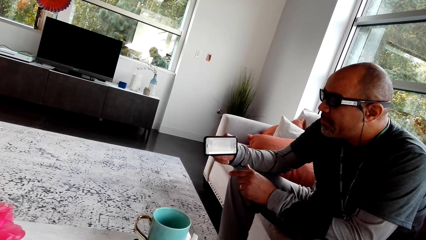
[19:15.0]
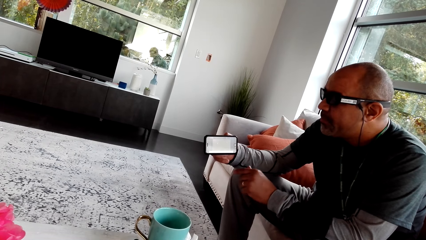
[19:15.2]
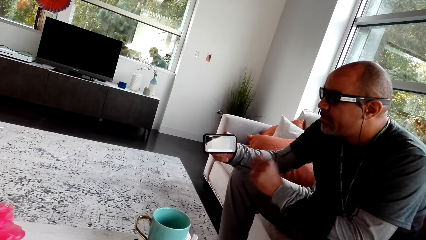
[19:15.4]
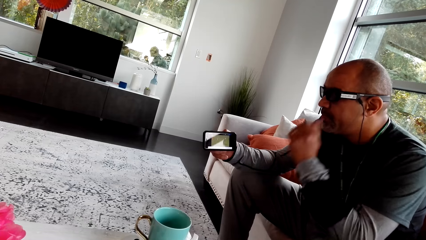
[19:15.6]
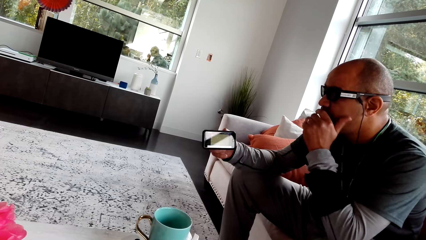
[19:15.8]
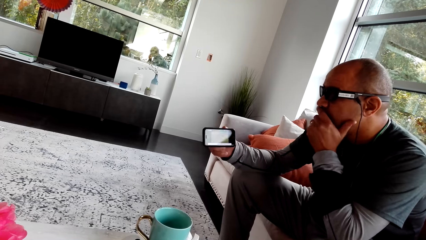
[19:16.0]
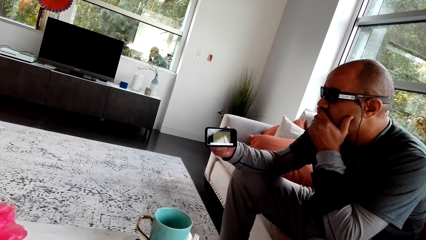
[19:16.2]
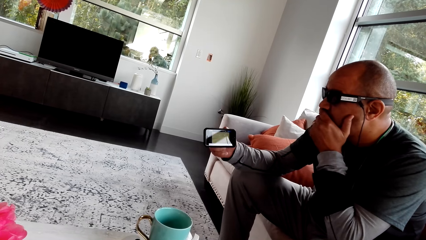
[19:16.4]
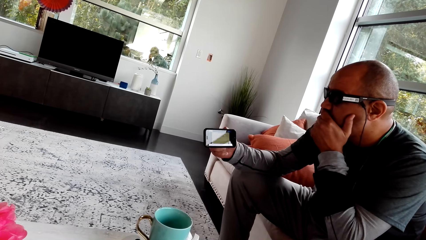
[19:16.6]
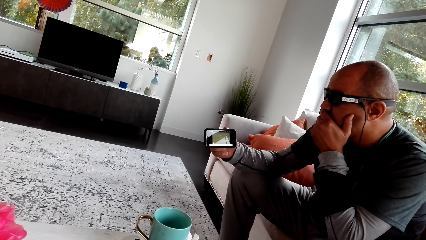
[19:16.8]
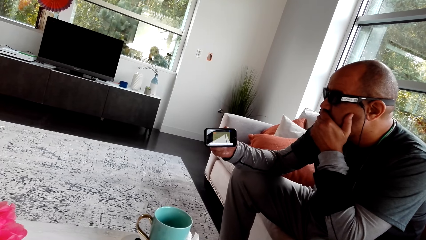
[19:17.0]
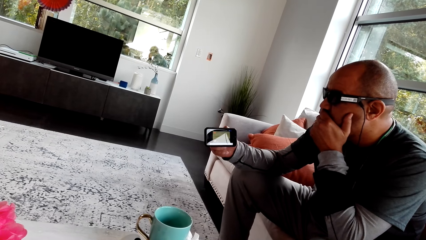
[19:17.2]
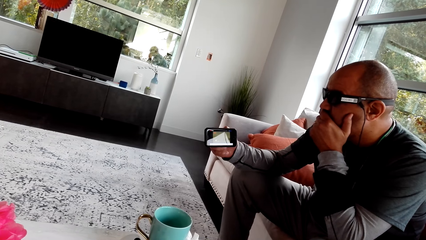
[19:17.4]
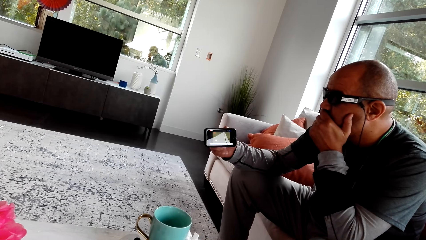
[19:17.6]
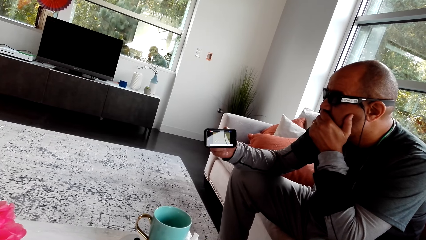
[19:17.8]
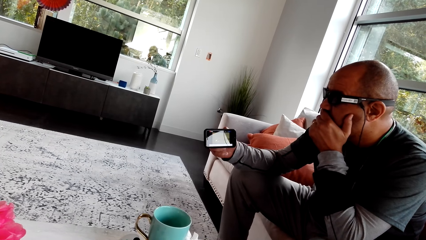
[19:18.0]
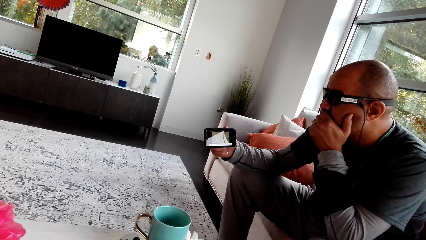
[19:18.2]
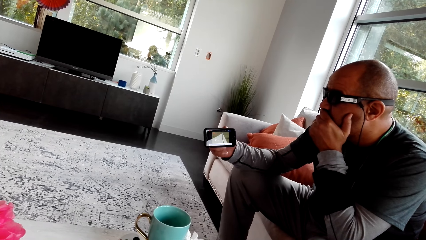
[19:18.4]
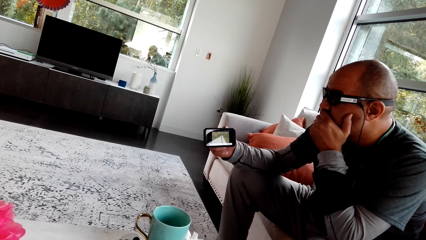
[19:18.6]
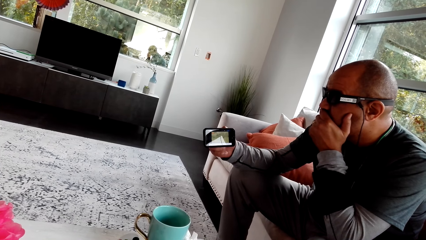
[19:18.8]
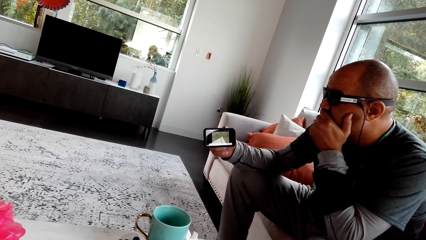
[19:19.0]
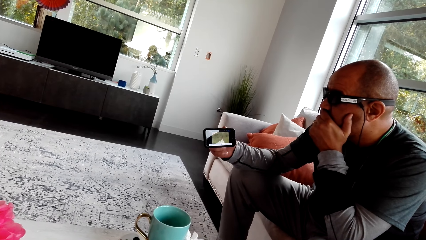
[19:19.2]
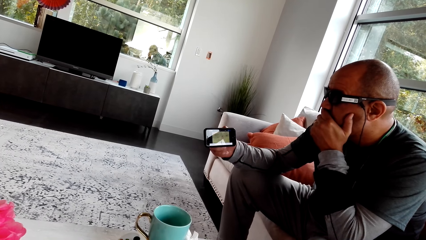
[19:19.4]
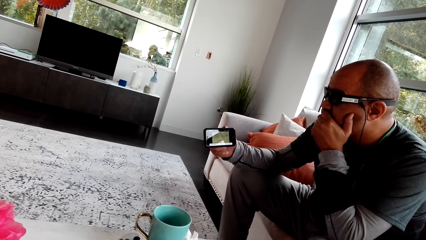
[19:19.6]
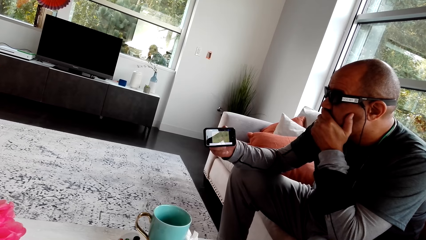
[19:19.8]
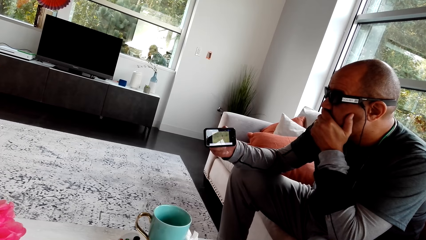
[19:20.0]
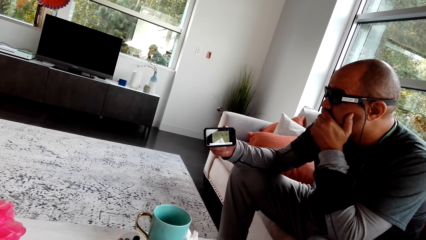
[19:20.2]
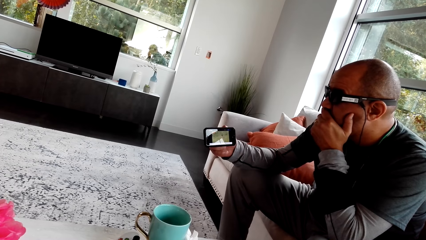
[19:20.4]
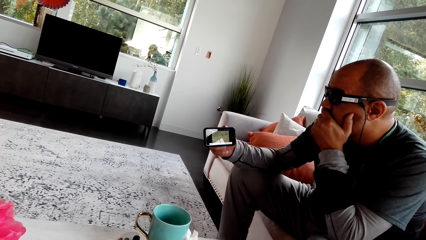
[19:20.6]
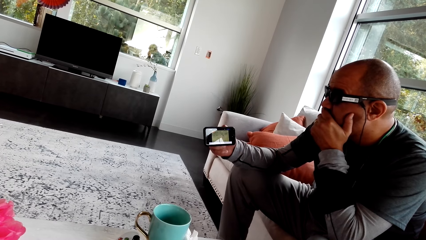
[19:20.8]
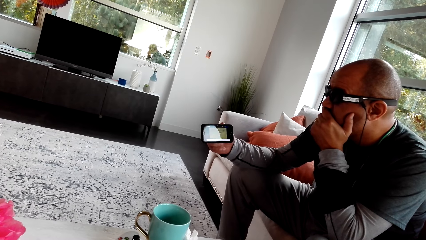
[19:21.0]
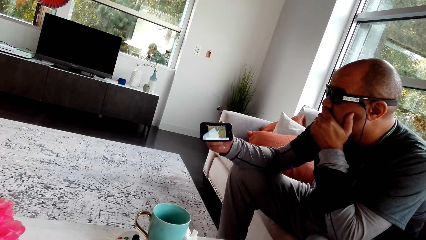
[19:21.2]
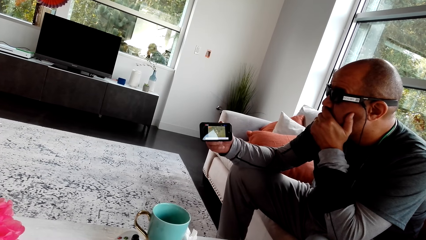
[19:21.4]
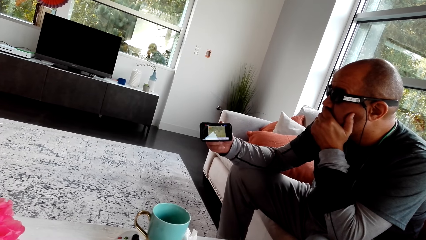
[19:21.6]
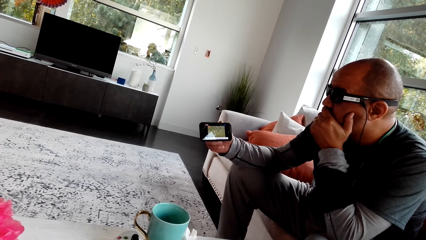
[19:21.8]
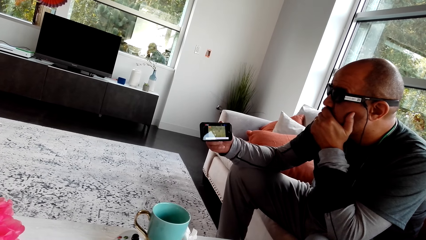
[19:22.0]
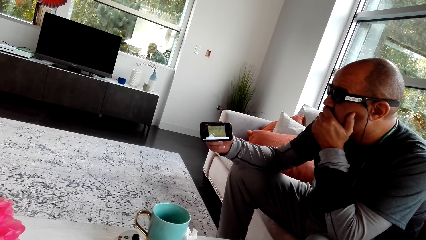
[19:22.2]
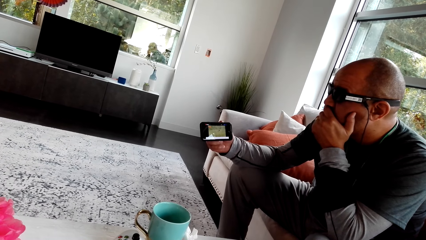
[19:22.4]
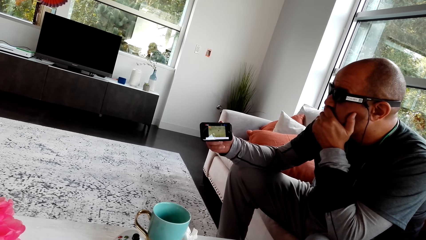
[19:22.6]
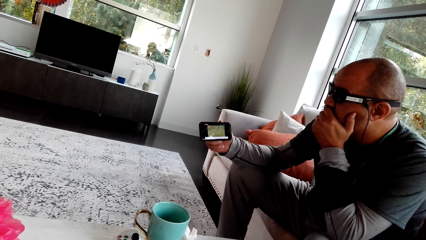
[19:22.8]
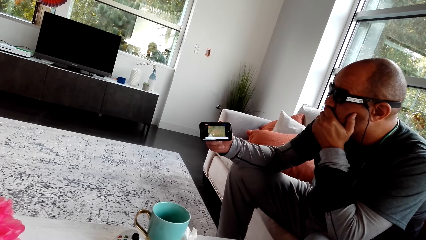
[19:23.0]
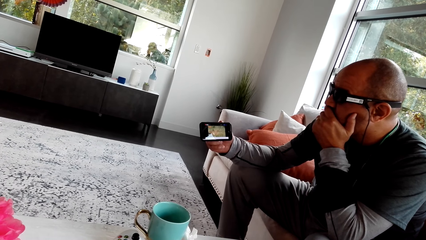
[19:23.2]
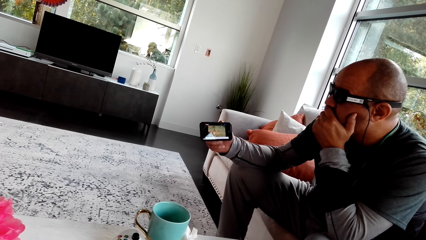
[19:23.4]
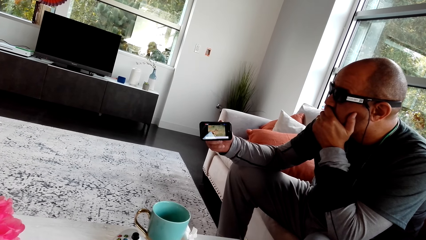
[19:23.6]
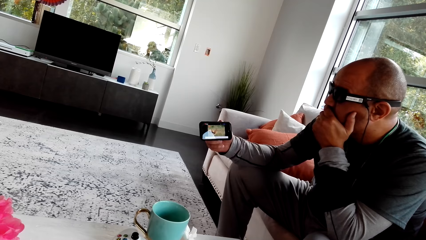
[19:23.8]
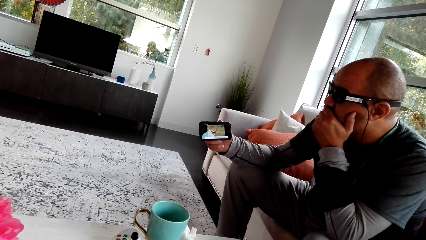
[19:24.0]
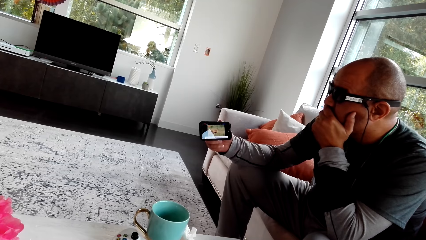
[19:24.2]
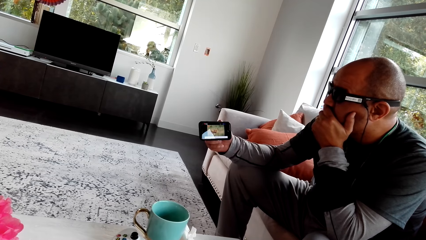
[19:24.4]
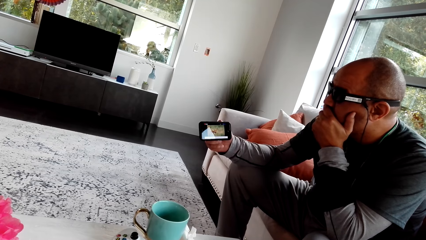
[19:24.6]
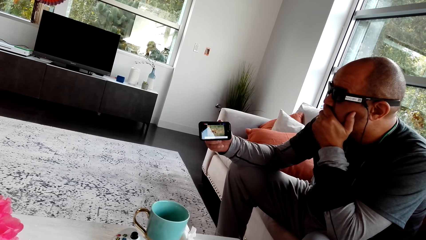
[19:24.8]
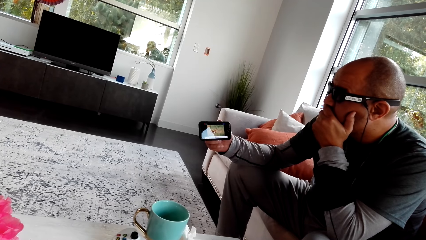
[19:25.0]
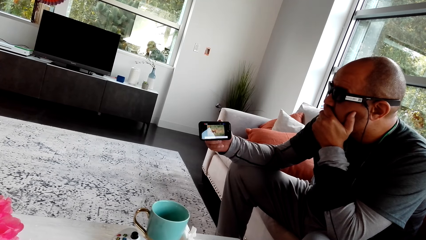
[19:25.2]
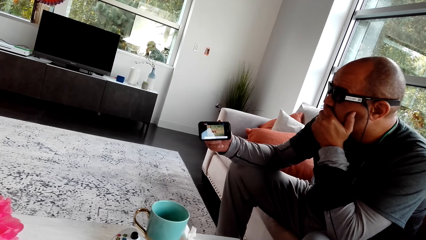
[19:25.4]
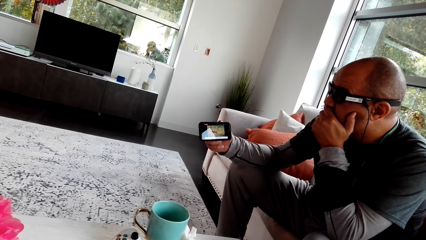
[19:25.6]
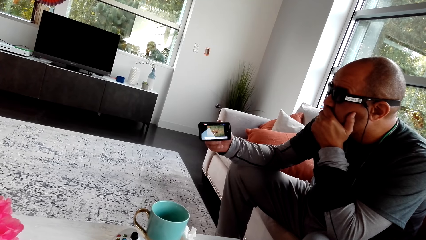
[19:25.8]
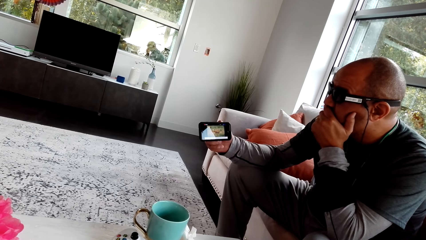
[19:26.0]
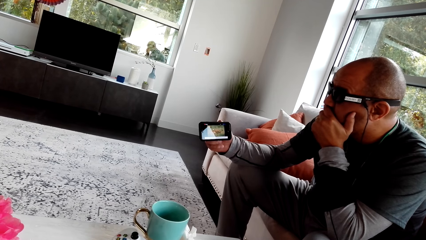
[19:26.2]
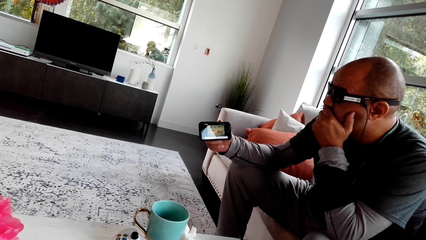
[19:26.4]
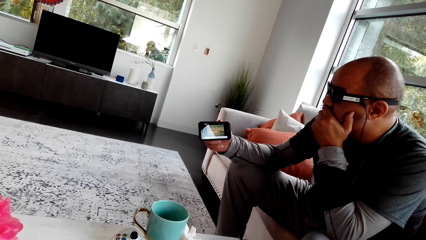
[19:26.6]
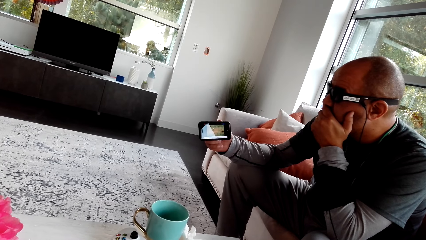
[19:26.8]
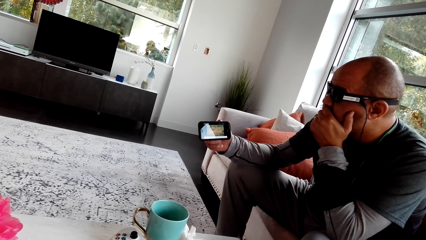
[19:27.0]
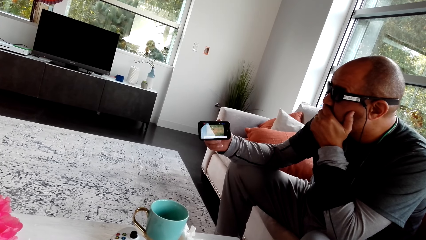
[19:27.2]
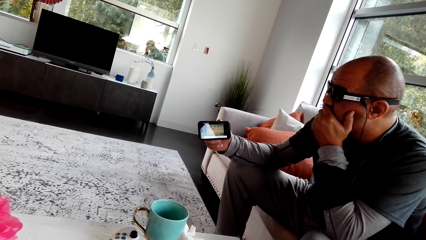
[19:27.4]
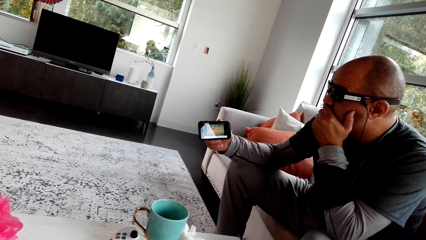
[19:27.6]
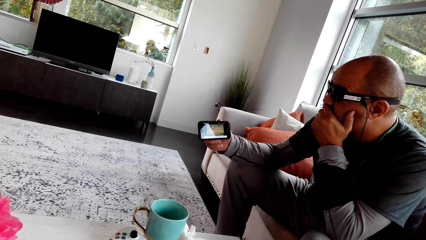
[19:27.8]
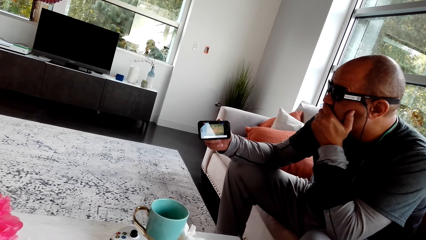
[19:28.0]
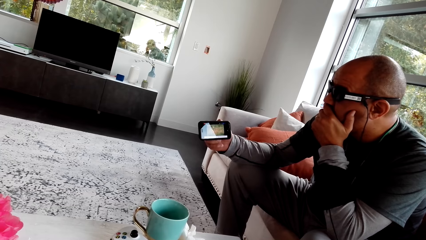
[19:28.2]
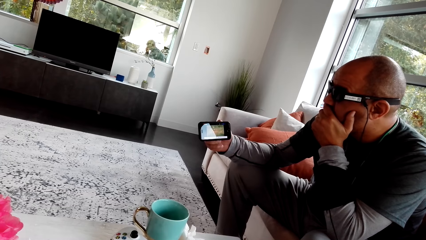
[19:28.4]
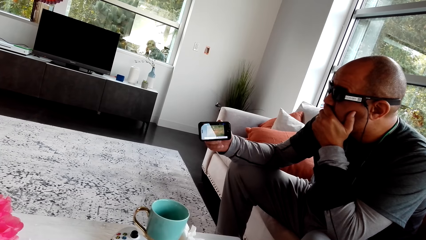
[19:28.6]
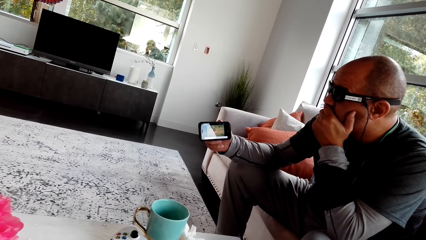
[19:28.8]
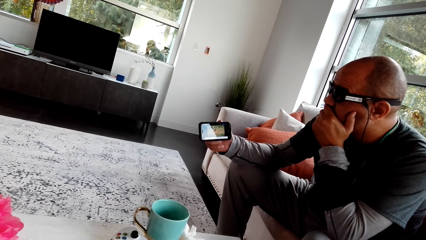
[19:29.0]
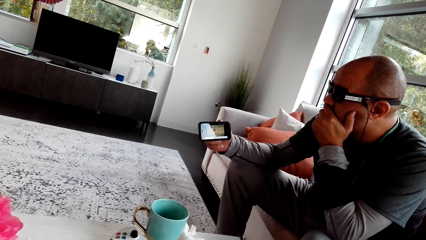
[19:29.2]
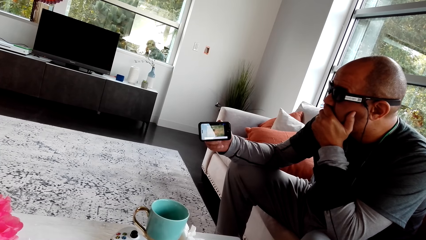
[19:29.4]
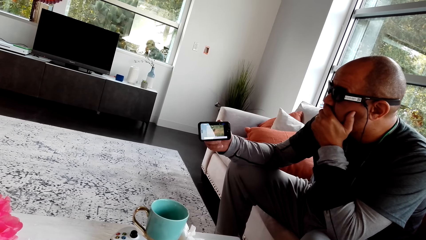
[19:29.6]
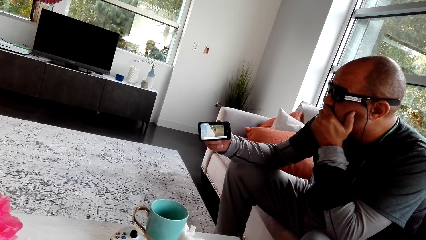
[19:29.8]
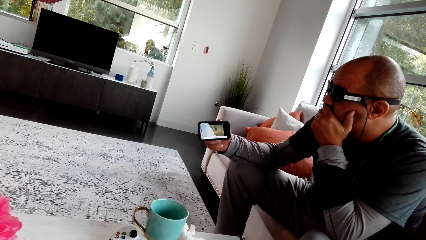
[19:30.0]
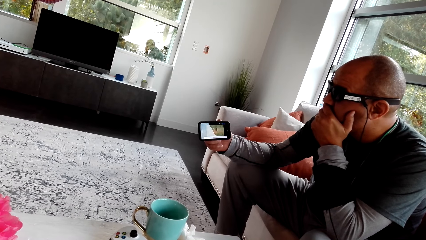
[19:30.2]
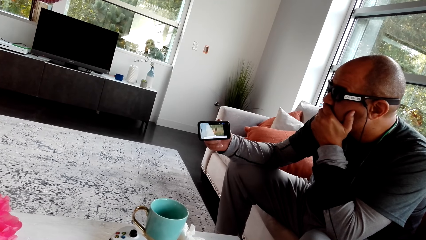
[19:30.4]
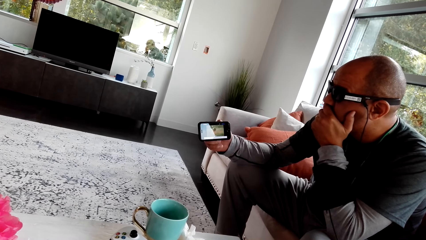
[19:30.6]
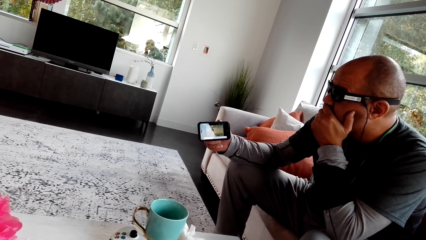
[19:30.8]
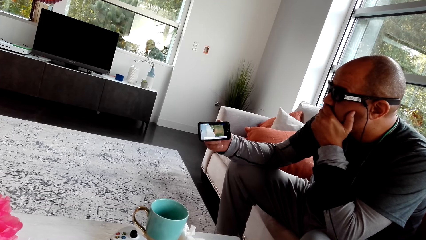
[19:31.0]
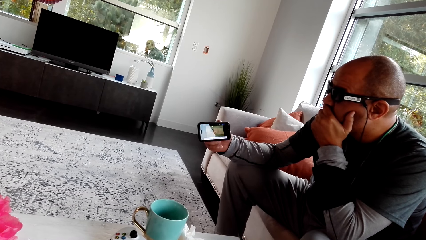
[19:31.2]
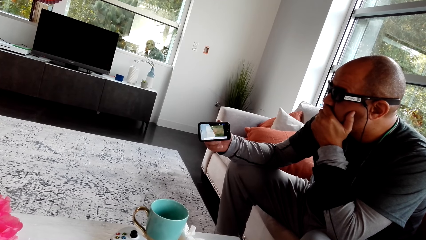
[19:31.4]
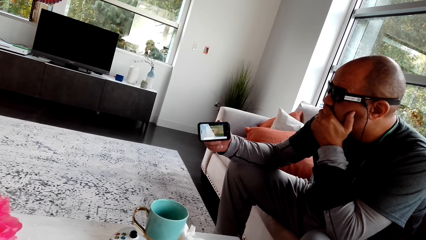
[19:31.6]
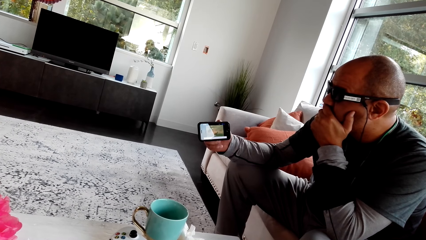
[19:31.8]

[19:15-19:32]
The man holds the phone with hand. The man puts the hand on the mouth. The man looks at the phone. The man looks at the phone.
